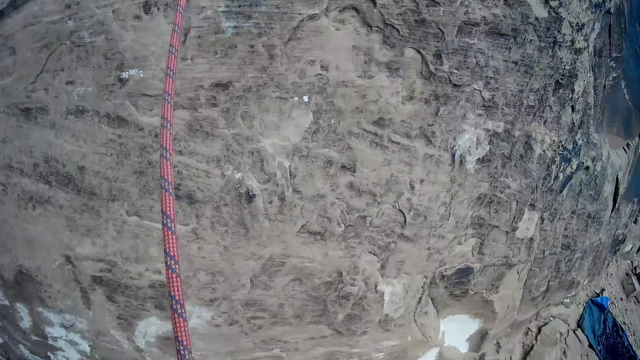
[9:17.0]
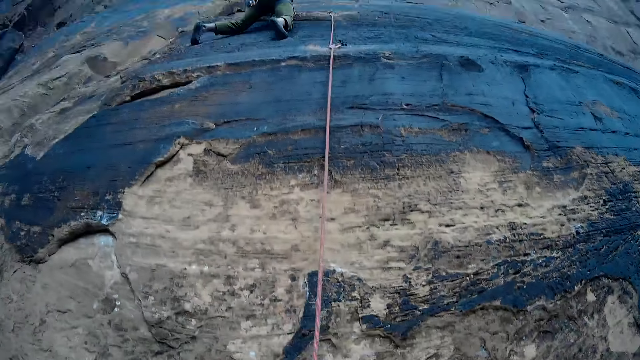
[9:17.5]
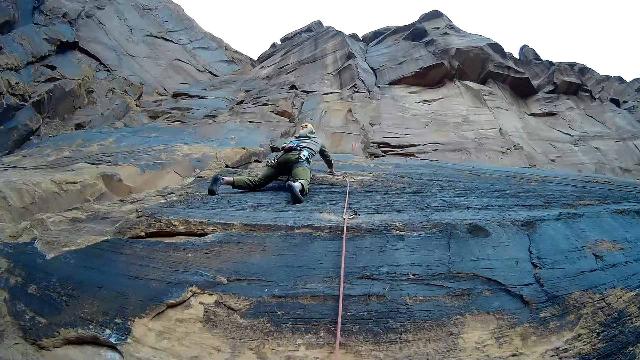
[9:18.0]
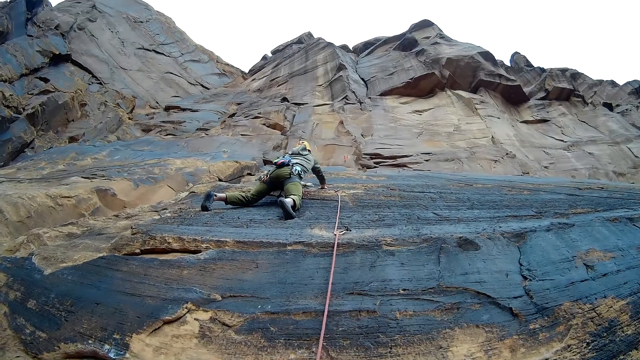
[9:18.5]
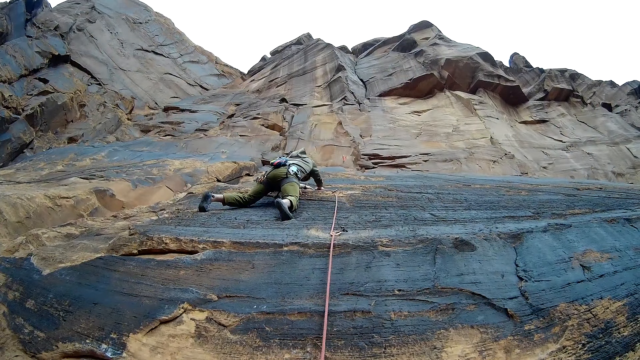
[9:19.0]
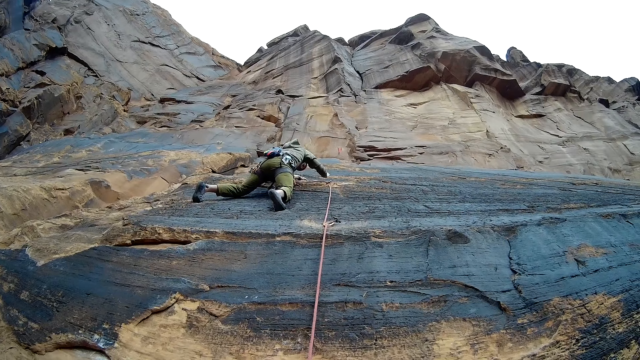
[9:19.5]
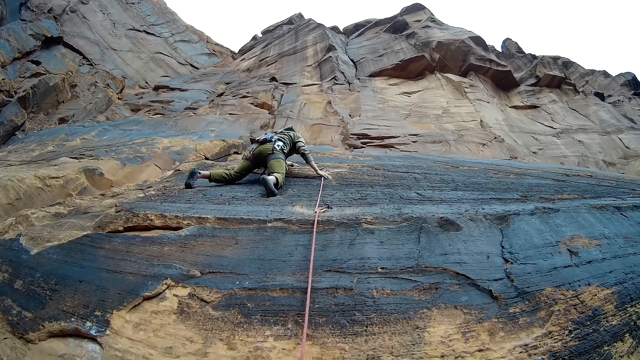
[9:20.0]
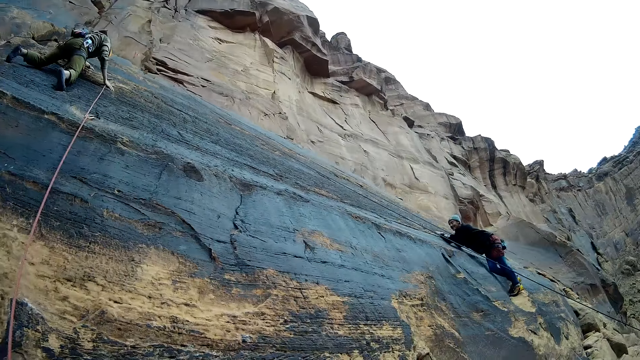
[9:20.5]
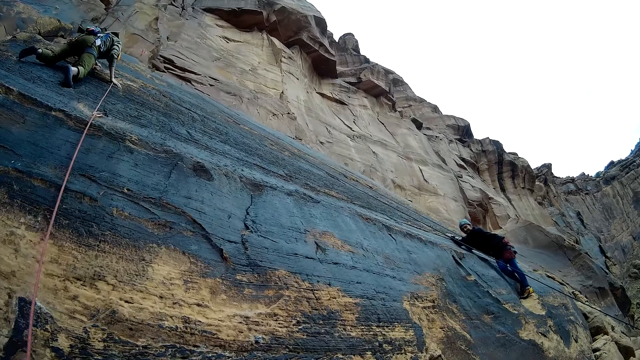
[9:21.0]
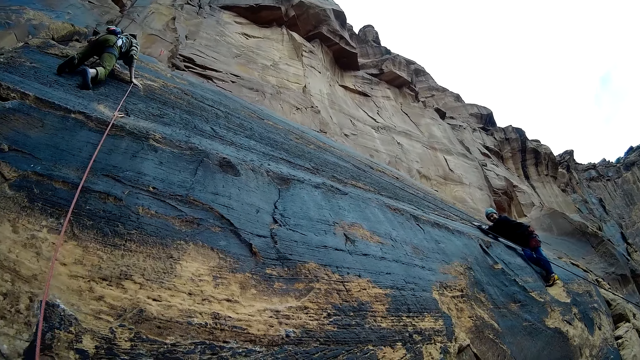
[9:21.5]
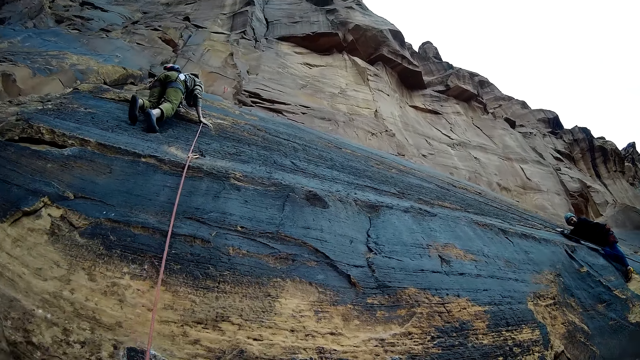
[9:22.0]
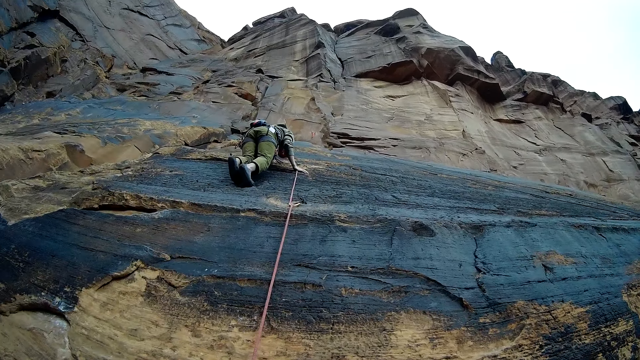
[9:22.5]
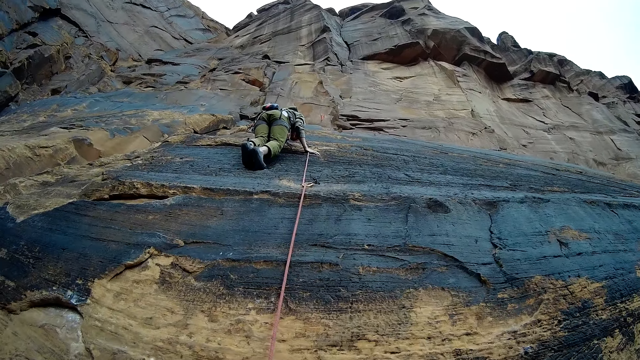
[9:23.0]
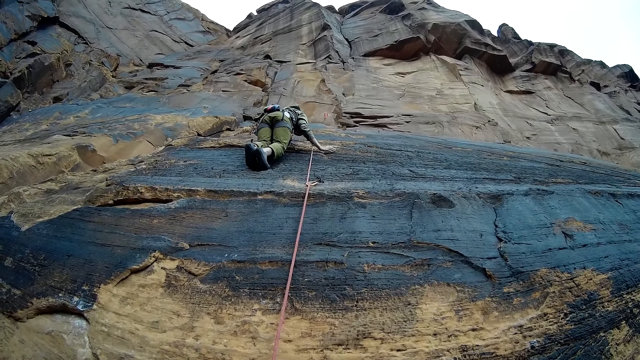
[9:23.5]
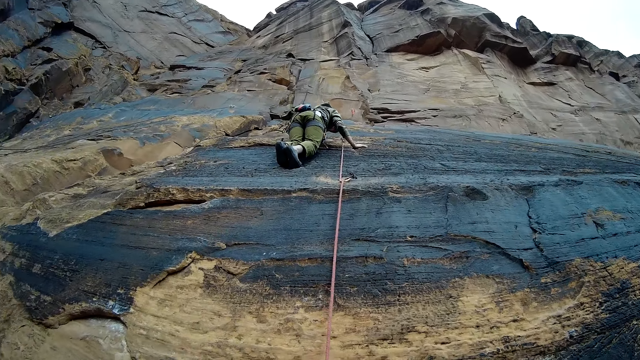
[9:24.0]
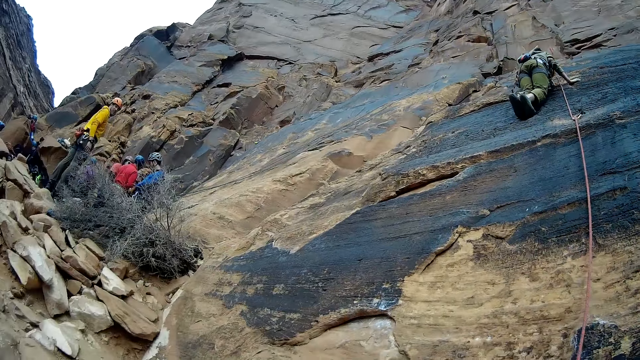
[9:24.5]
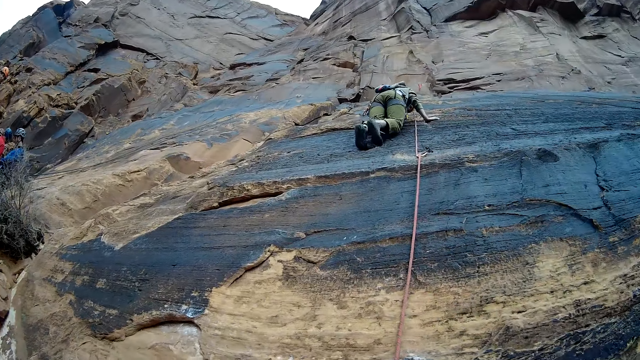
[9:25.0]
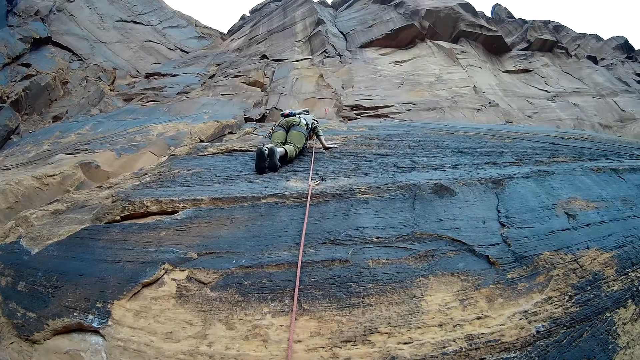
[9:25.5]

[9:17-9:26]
The camera wearer touches the rope. A person moves. The camera wearer looks around. They look at a man on the mountain wall. They look at another man on the mountain wall.

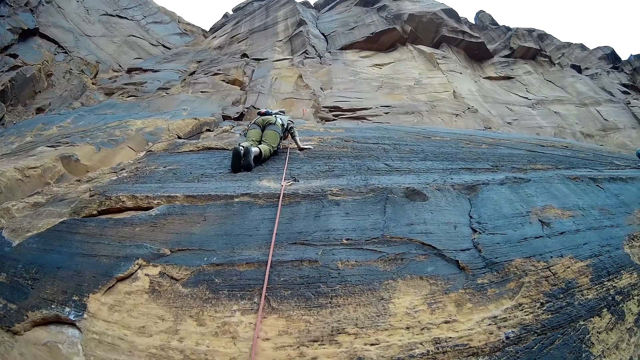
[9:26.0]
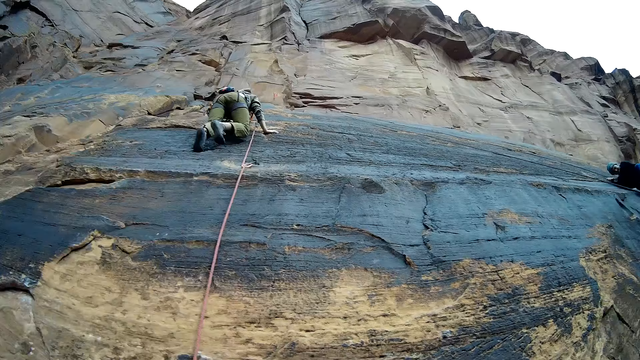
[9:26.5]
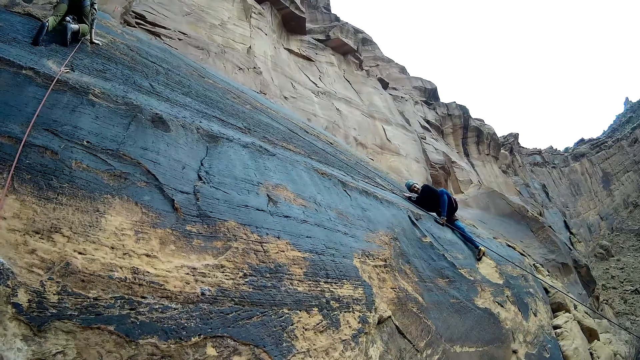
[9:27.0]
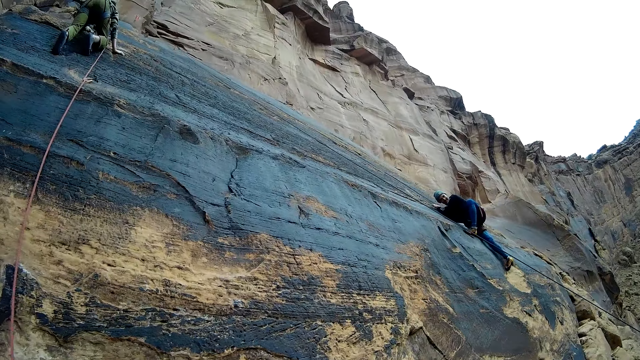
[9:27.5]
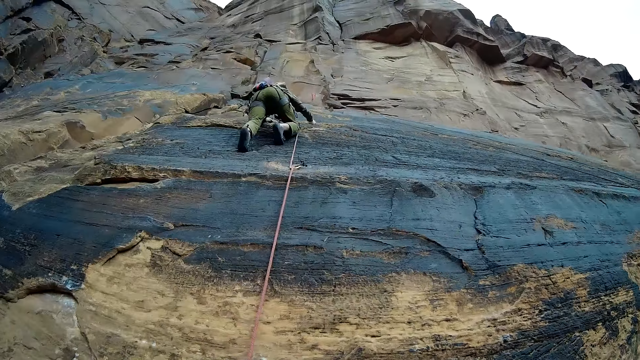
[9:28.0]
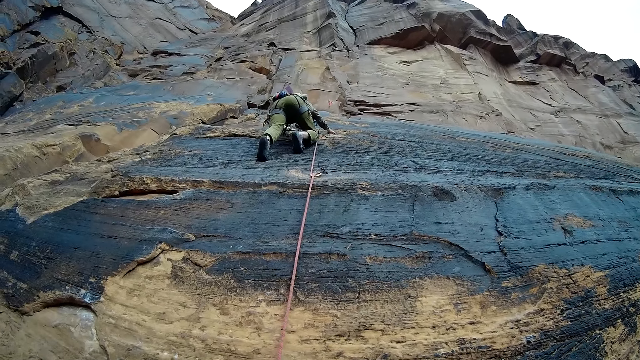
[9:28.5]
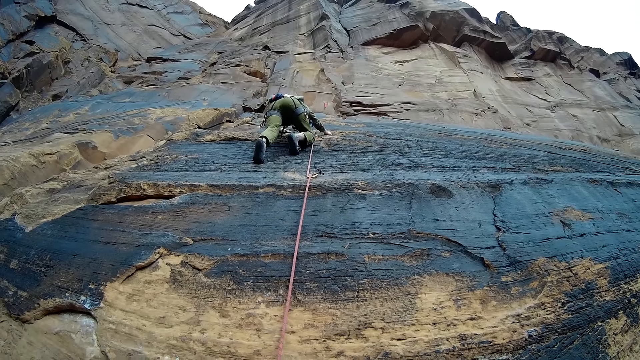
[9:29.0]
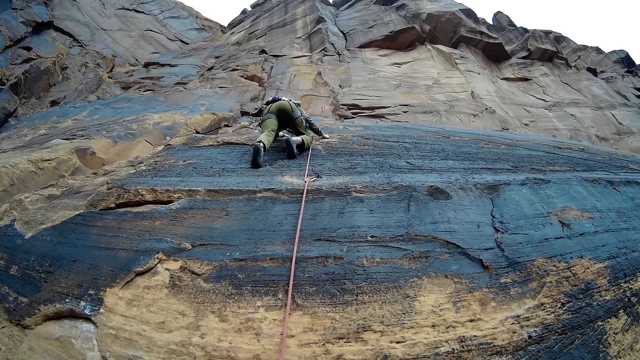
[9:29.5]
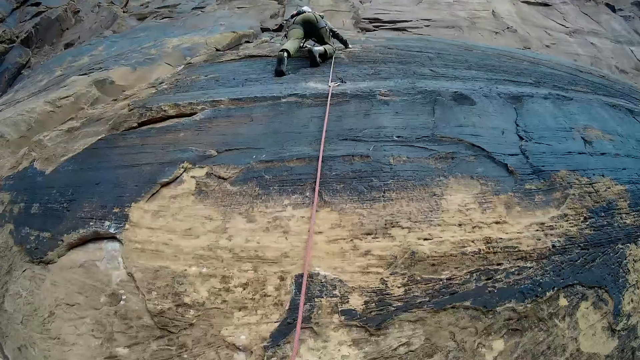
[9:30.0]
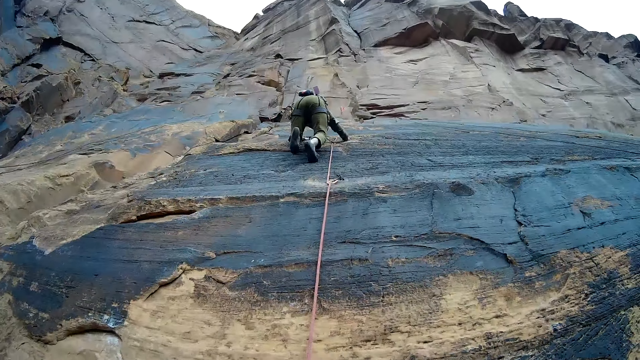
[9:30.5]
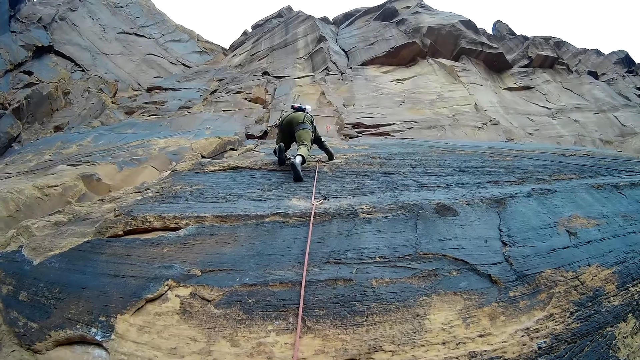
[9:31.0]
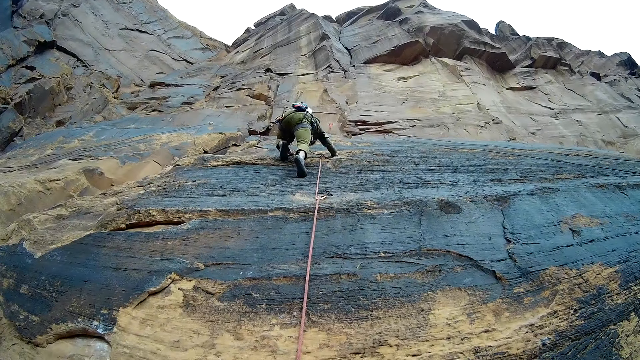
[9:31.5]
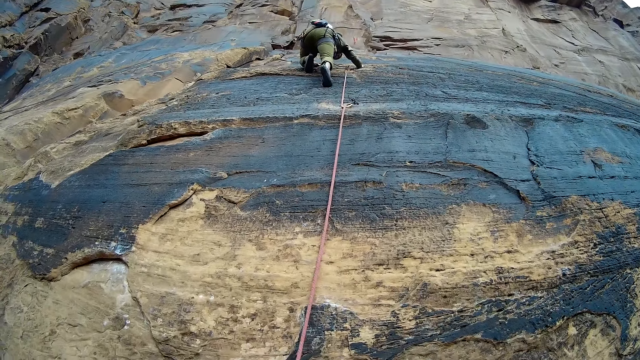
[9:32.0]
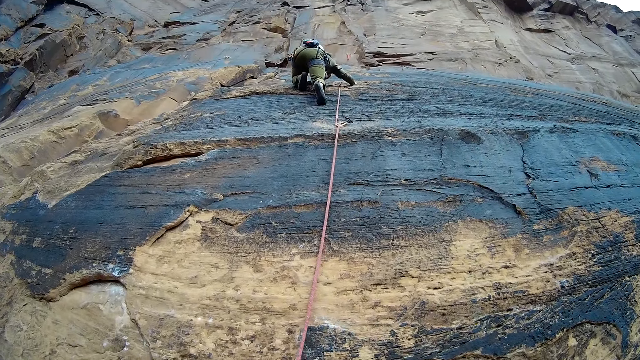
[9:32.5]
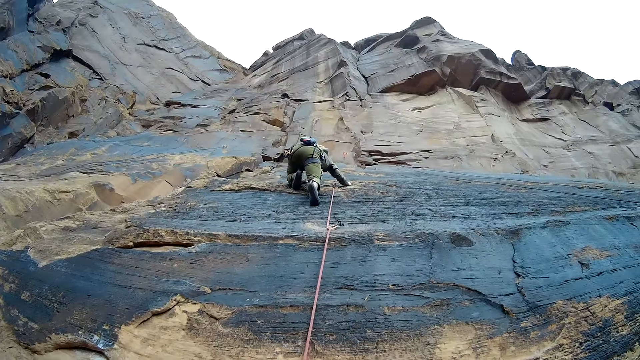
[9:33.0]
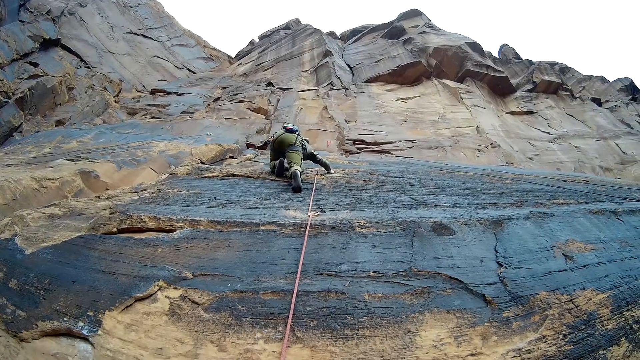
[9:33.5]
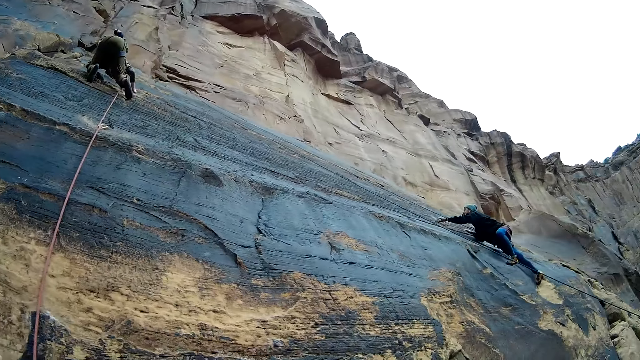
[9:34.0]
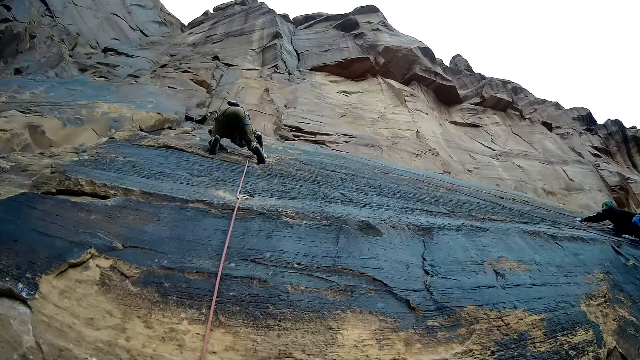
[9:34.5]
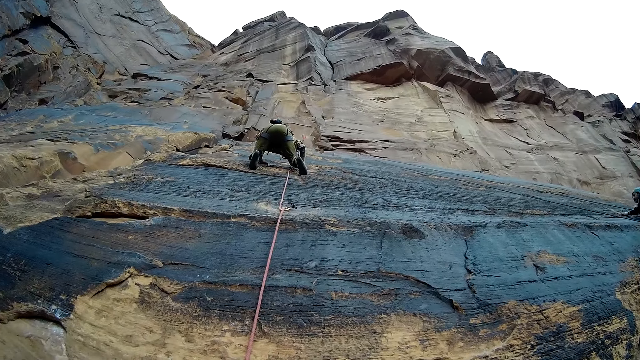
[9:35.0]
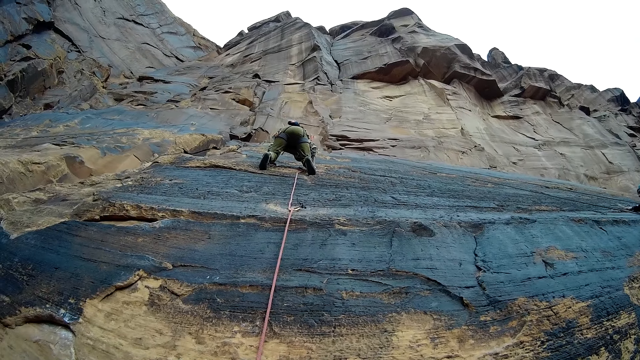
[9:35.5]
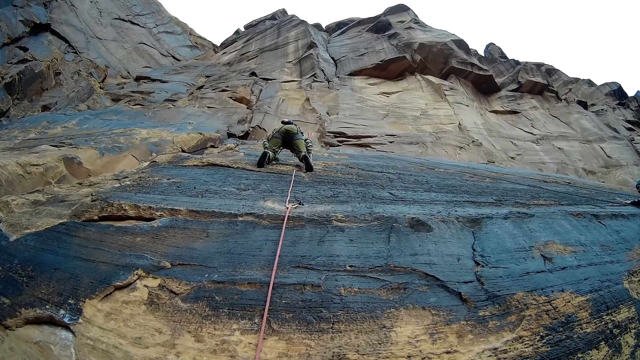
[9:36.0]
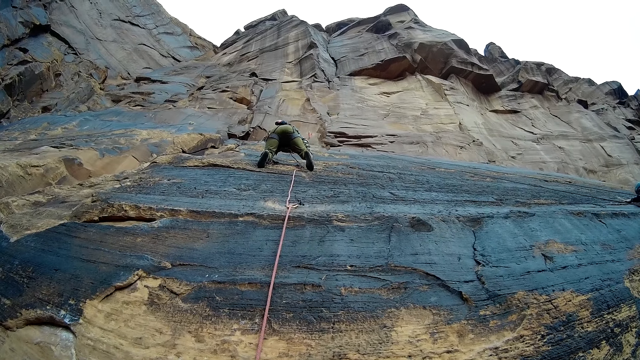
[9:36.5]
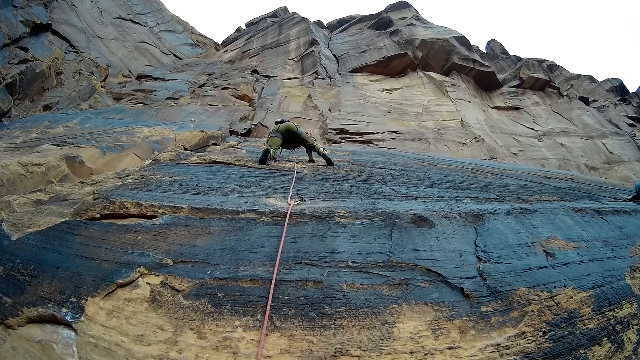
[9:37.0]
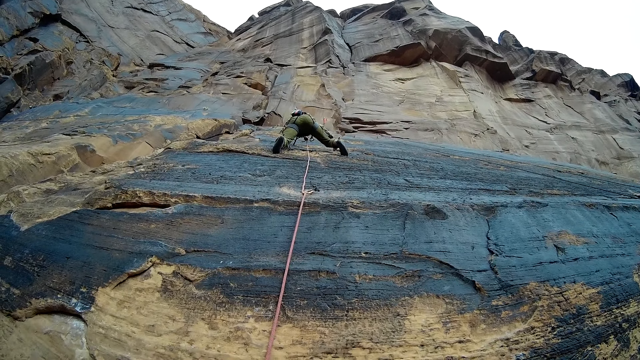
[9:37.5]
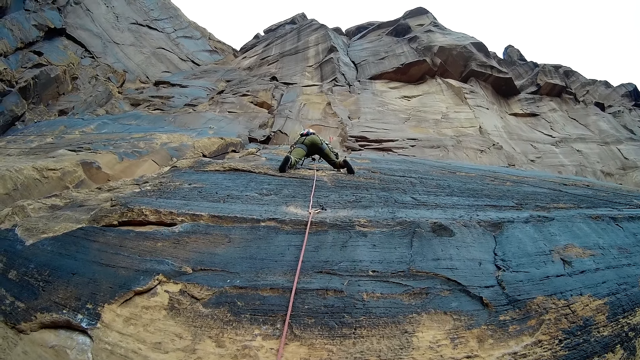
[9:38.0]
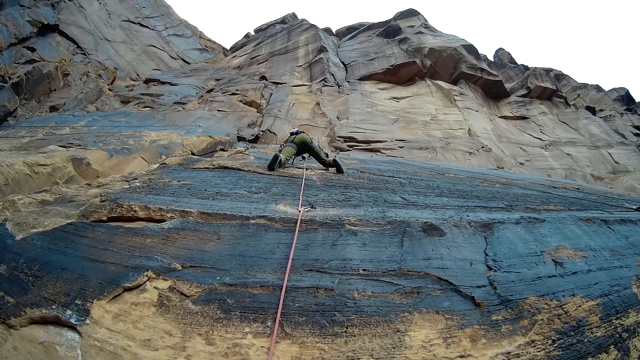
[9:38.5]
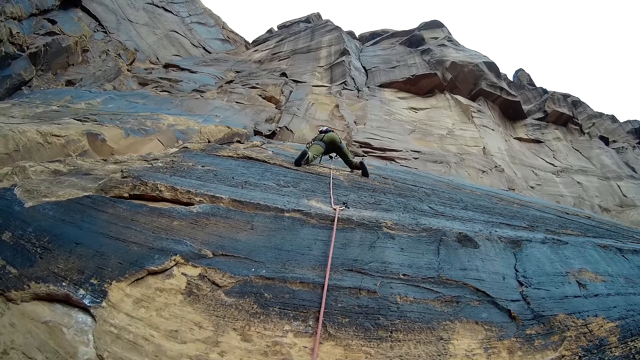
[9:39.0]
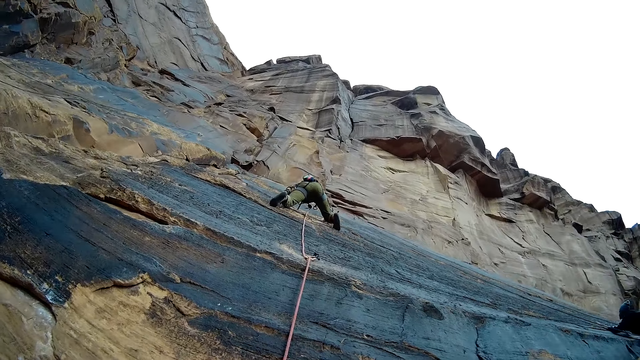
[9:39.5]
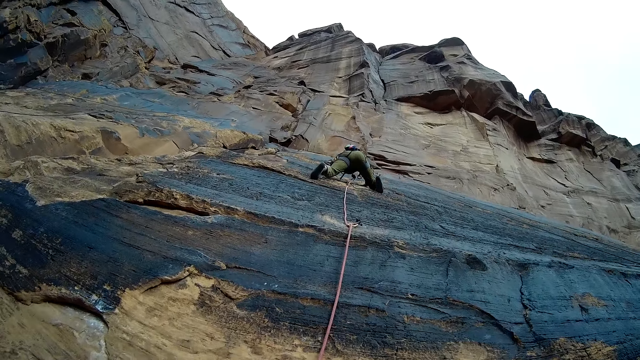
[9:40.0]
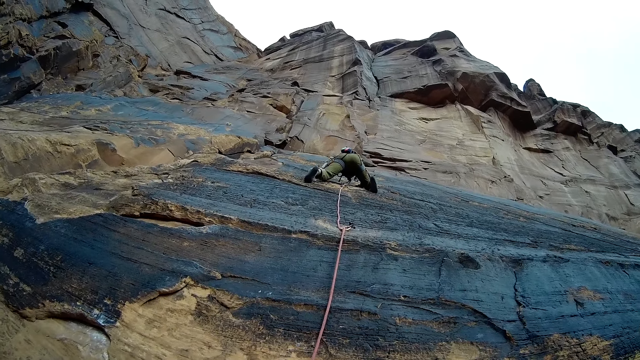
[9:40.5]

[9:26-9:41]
A man climbs the mountain wall with a rope.
